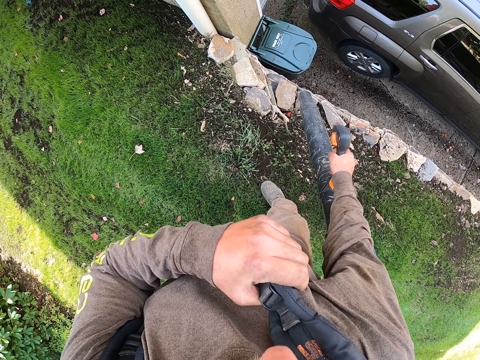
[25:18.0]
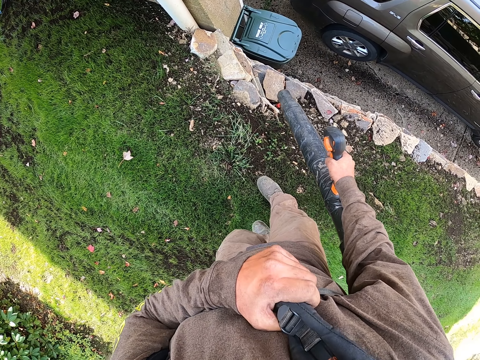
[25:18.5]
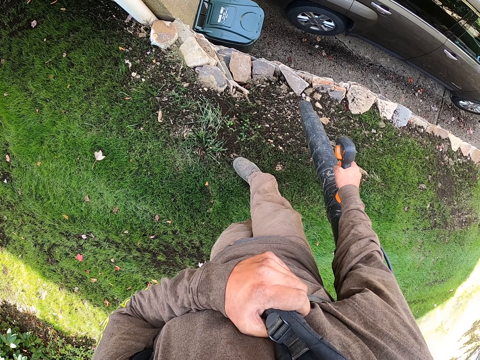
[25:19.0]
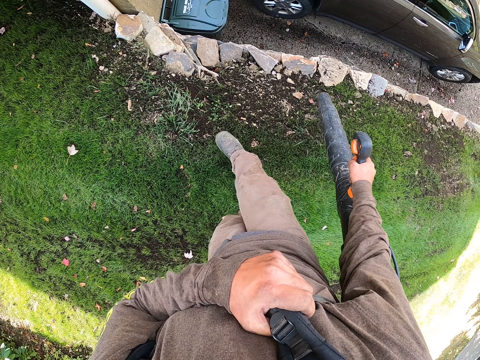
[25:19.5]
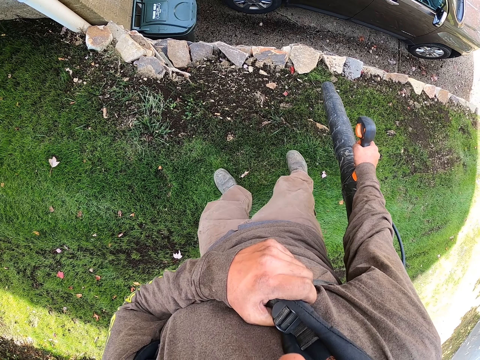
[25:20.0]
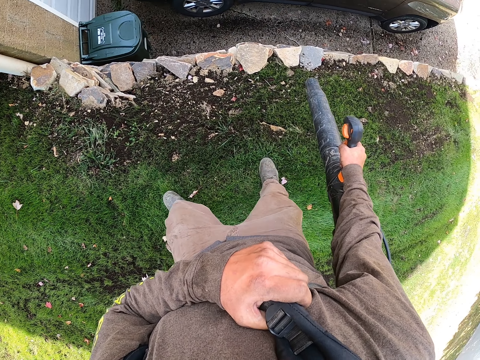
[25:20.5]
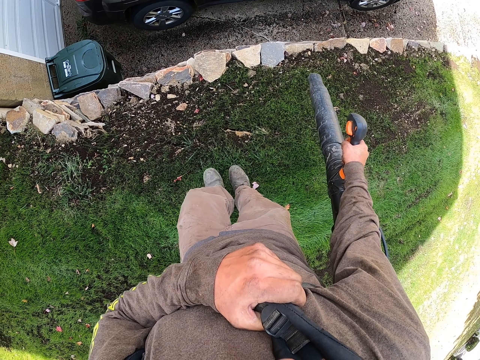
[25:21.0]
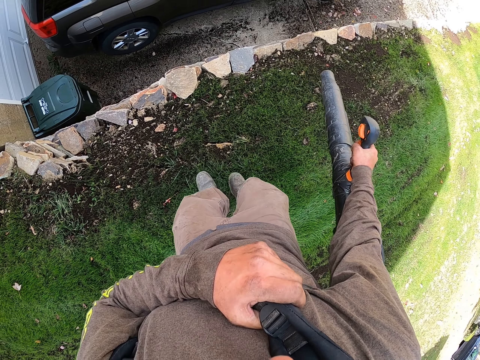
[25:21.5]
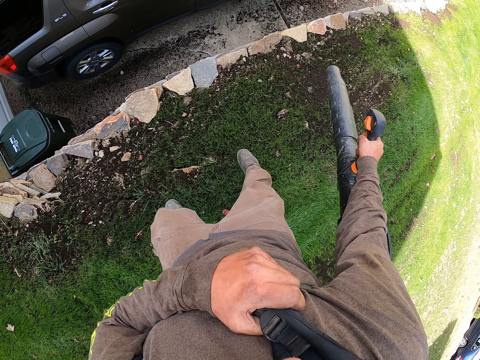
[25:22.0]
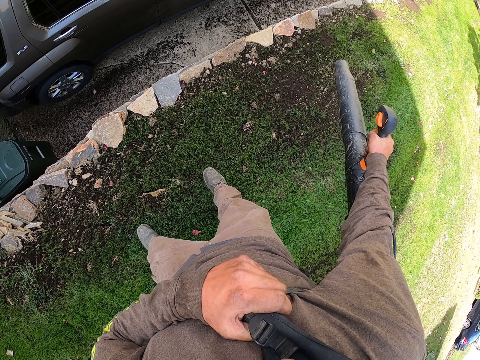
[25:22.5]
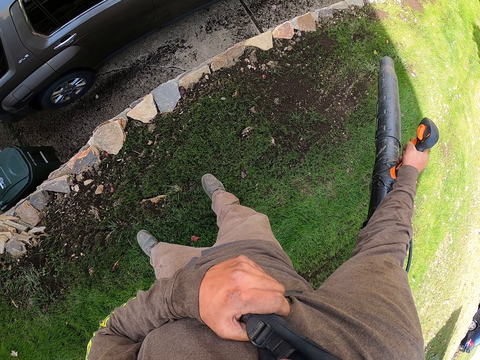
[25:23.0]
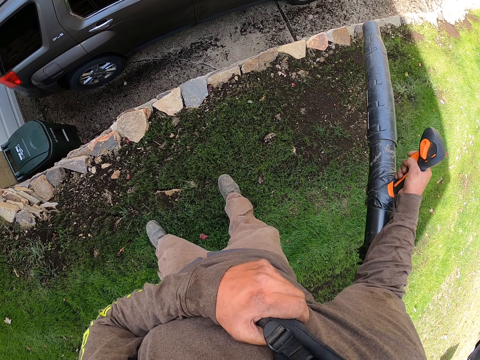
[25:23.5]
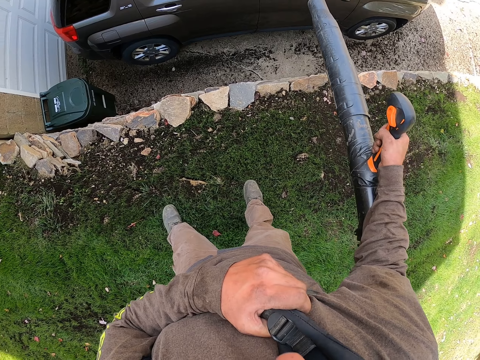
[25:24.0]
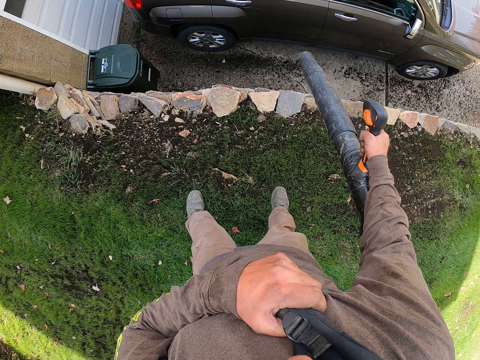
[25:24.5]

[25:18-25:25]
The camera wearer adjusts the leaves blower on his shoulder with his right hand. He holds the leaves blower with both hands. He blows the leaves with the leaves blower.

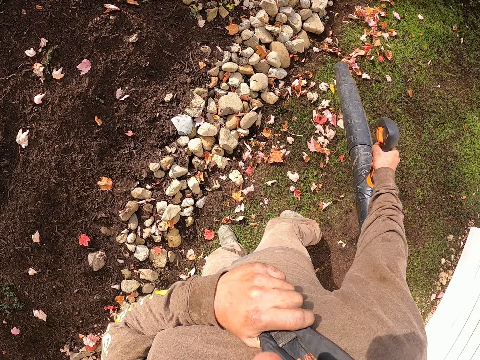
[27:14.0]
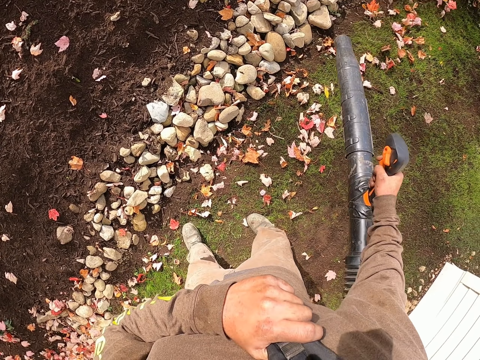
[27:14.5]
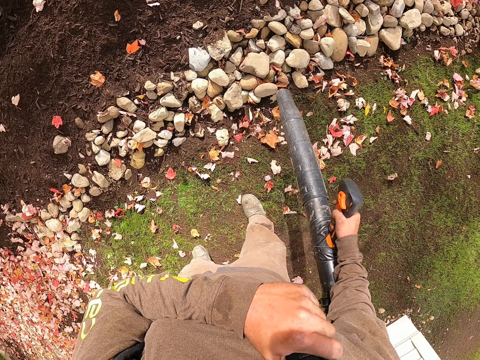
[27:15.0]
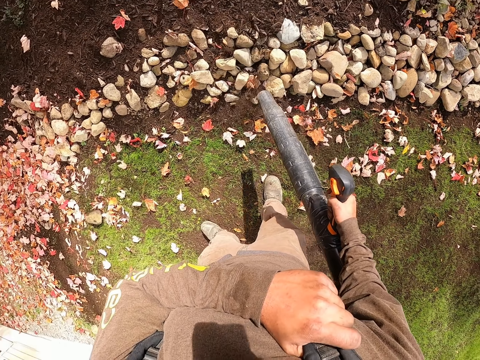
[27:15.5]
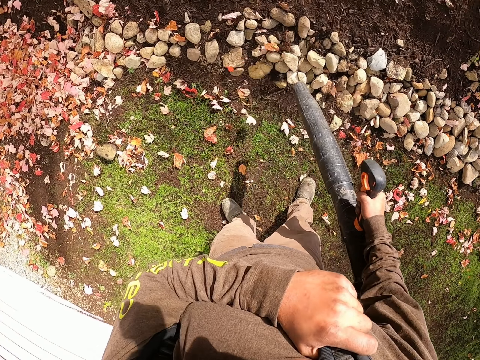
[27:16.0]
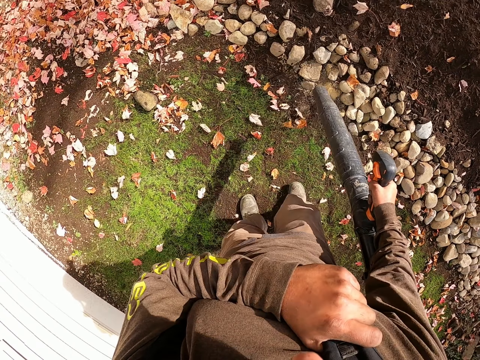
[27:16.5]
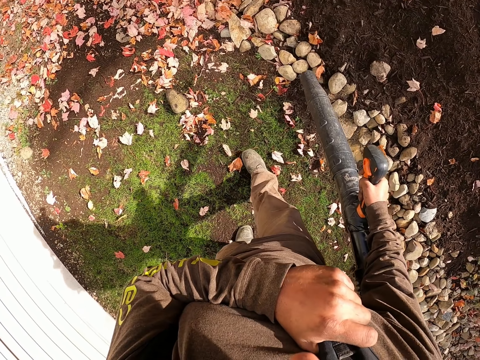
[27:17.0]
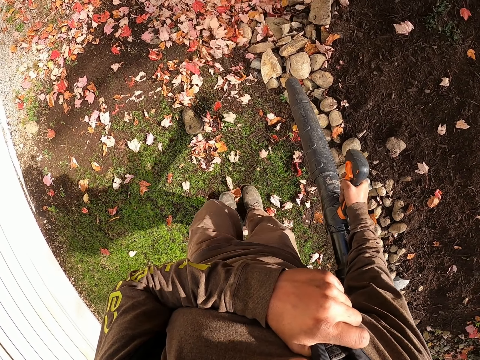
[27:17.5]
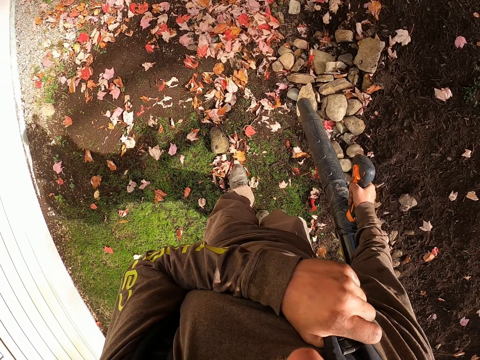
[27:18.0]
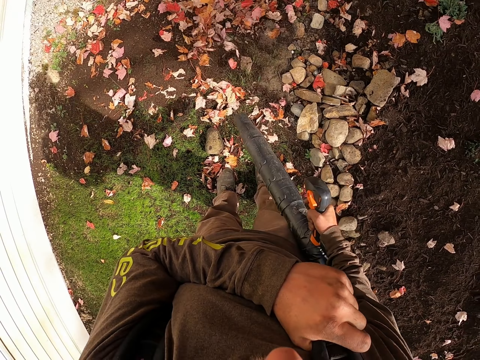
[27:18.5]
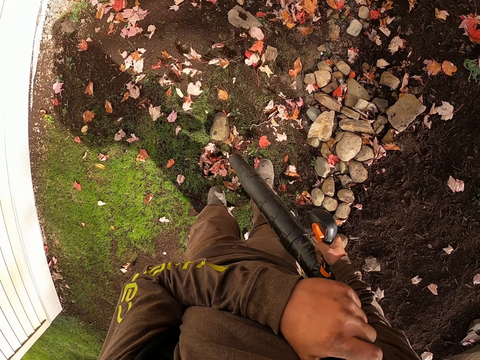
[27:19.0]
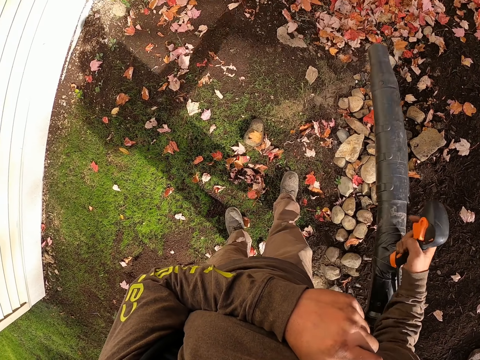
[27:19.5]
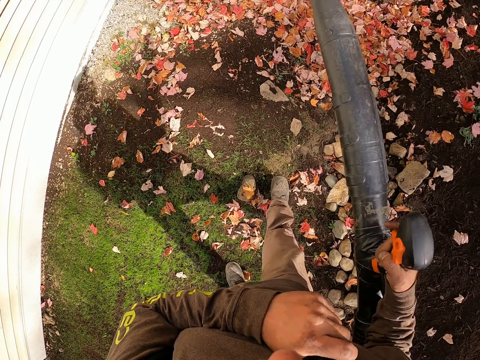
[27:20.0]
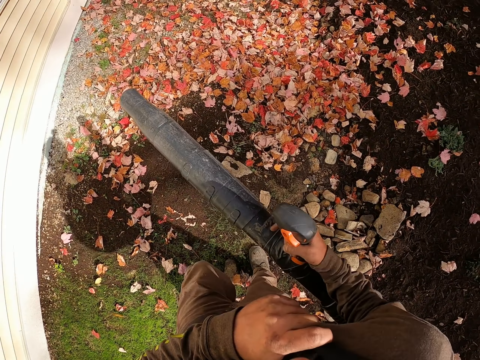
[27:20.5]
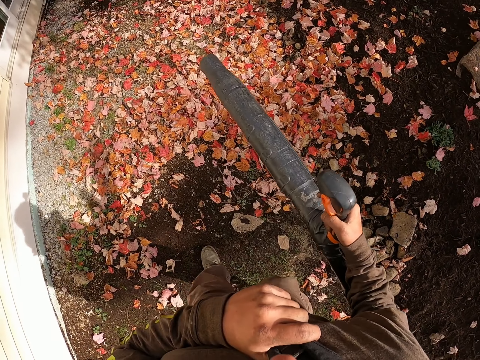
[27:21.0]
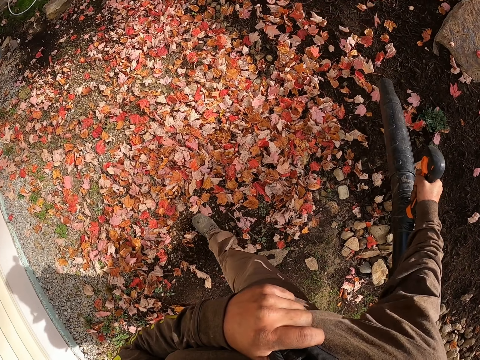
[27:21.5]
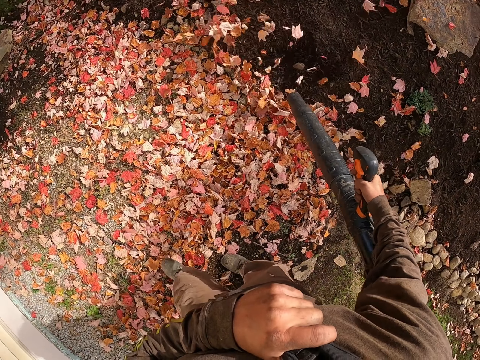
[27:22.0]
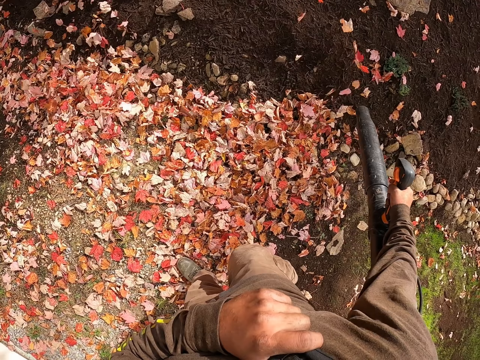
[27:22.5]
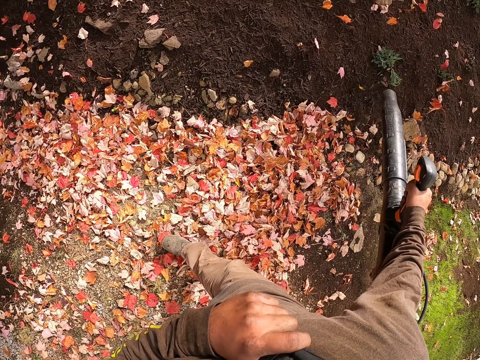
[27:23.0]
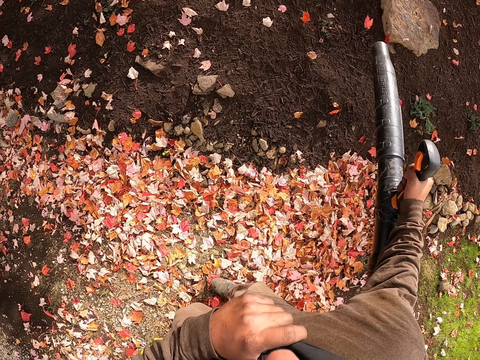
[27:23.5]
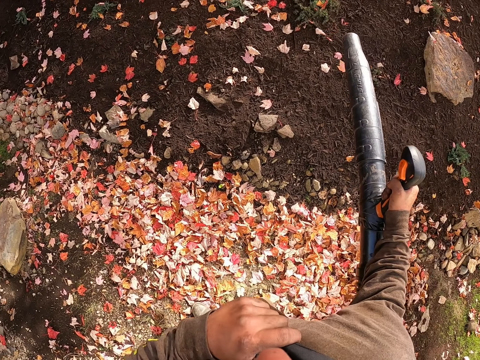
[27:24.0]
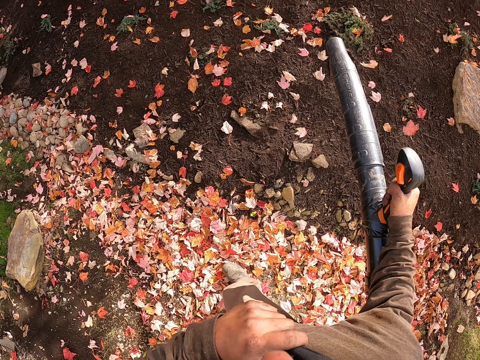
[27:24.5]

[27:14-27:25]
The camera wearer turns around. They blow the leaves with a leaf blower. They step forward. They blow the leaves with the leaf blower.

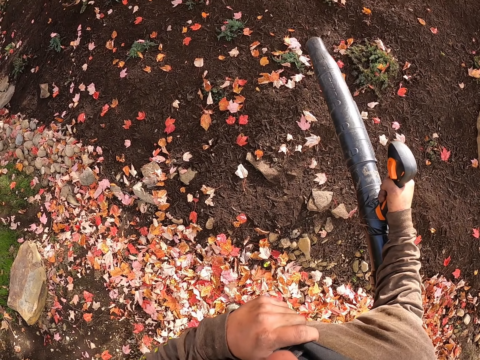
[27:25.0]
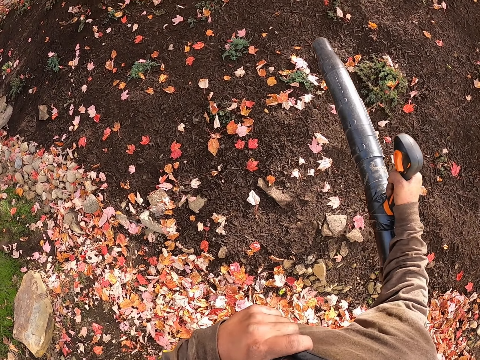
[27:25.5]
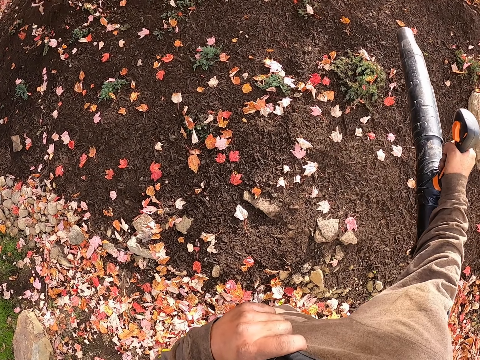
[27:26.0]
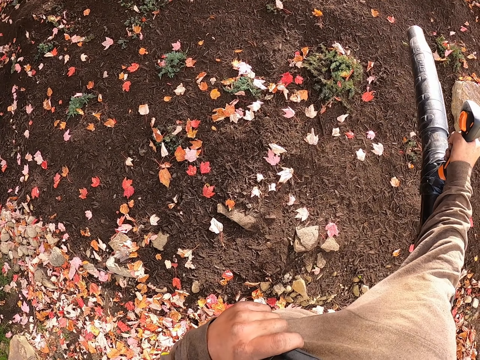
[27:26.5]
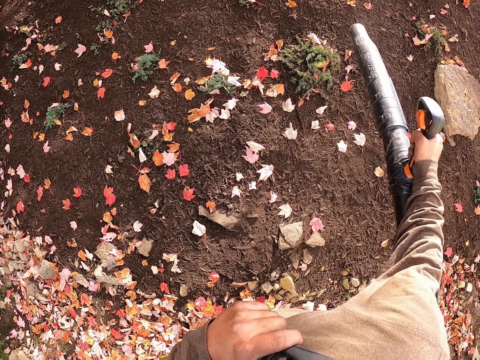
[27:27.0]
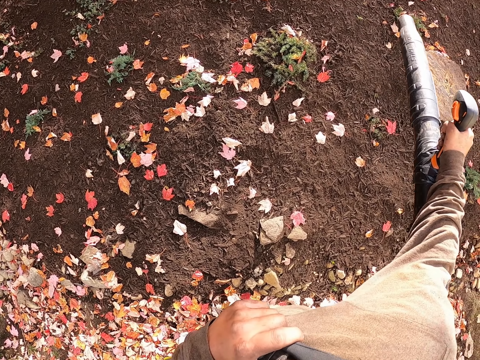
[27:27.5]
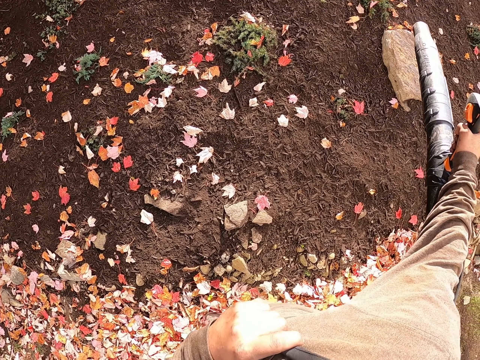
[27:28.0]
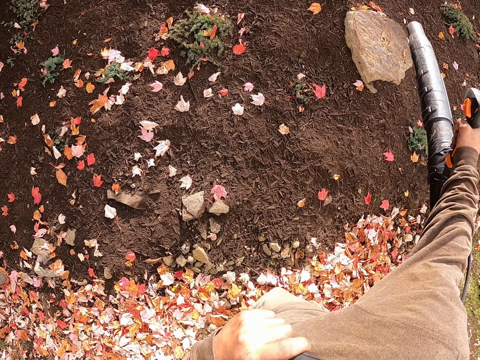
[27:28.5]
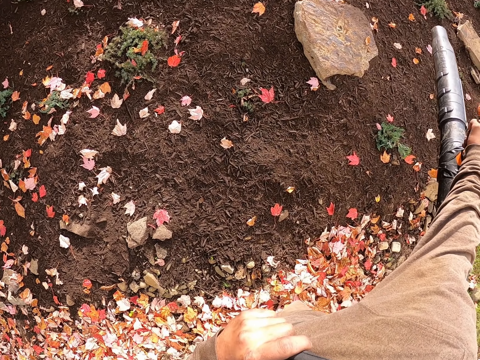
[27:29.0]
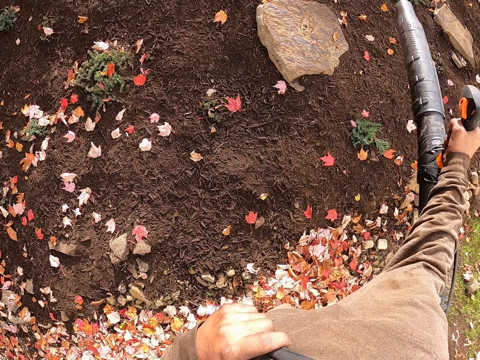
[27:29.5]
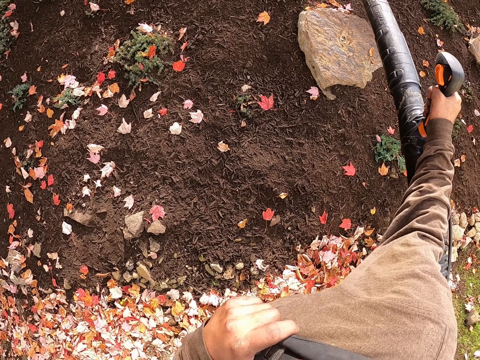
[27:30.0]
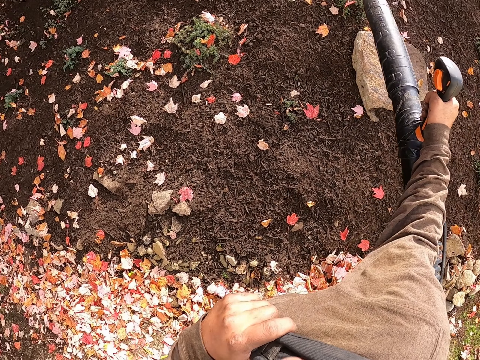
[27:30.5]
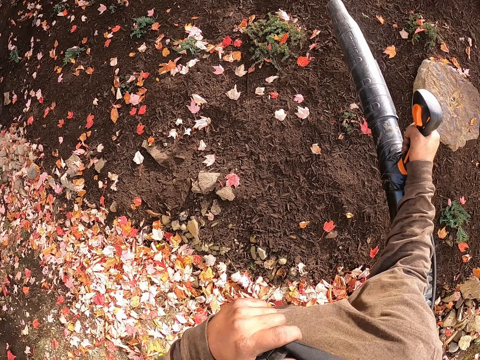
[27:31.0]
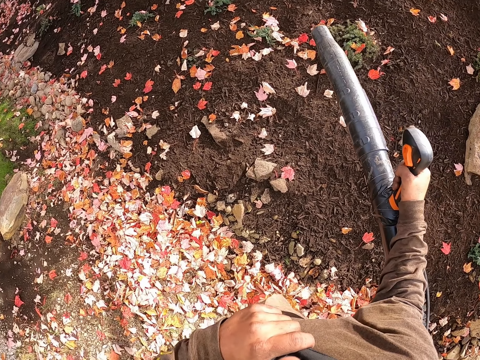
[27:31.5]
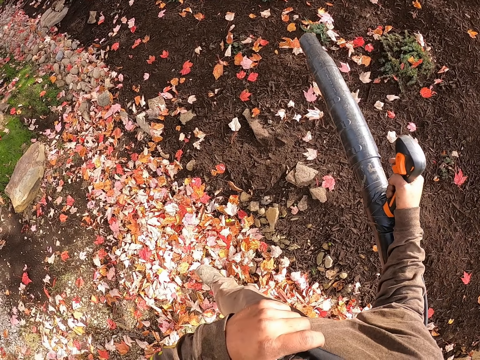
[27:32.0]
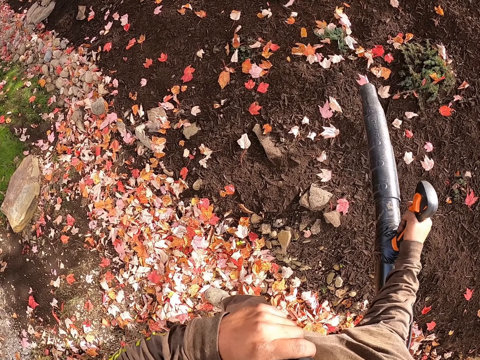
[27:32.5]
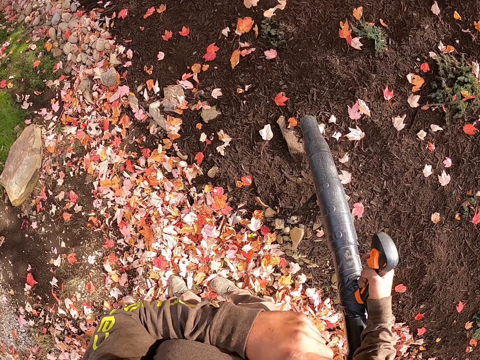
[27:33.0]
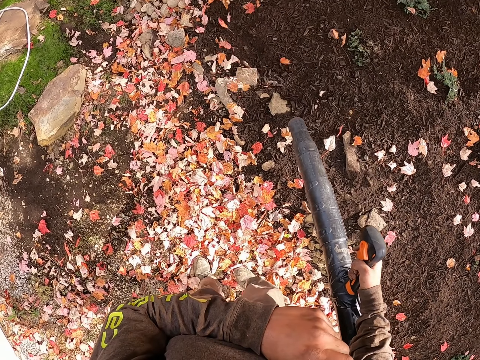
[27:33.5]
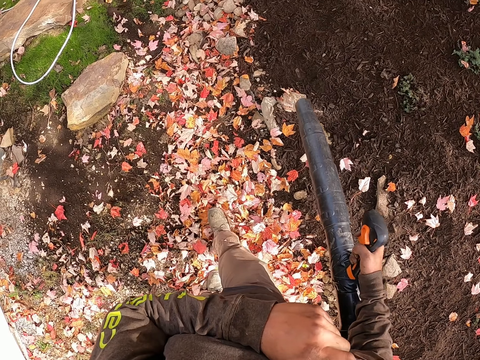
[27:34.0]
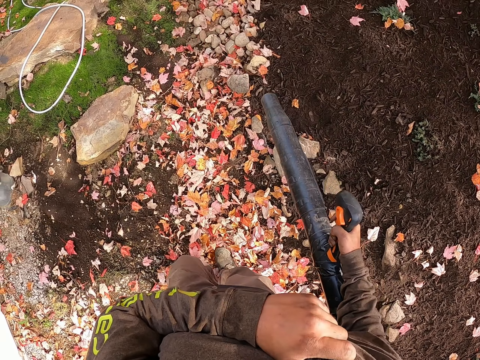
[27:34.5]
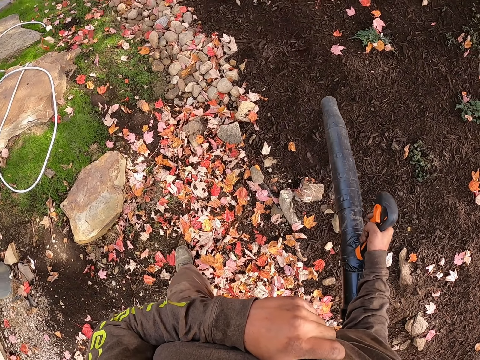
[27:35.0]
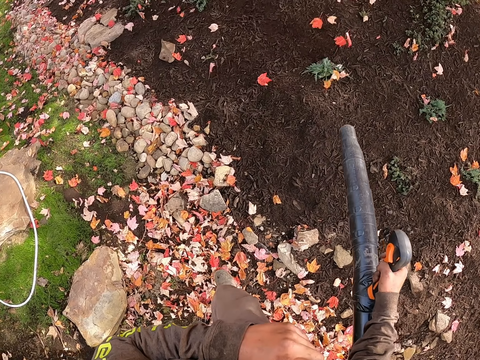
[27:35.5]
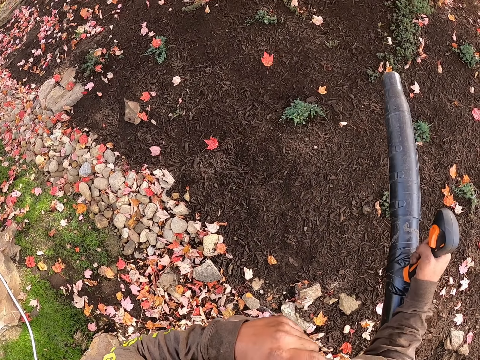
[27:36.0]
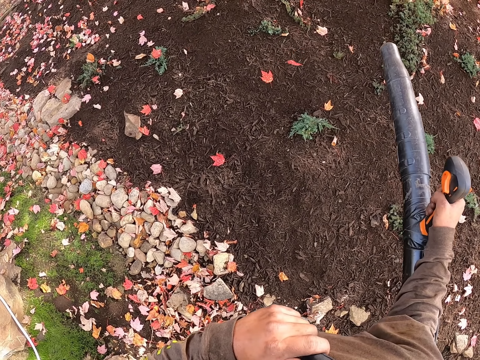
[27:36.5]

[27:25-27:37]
The camera wearer steps forward. They blow the leaves with a leaf blower. They step forward. They blow the leaves with the leaf blower.
